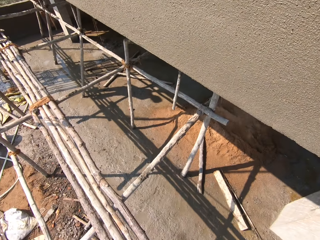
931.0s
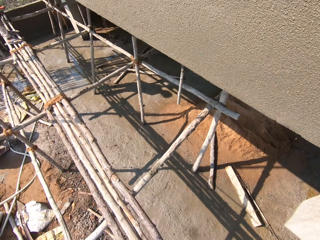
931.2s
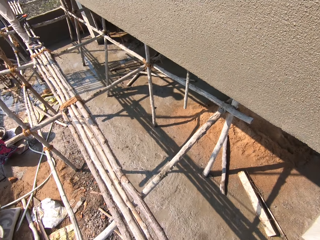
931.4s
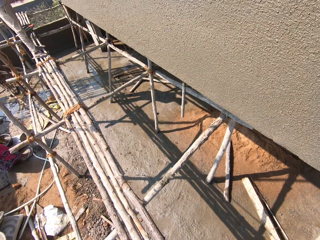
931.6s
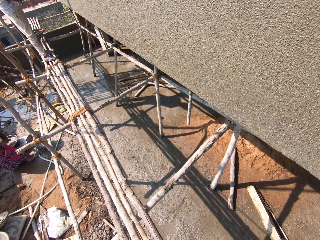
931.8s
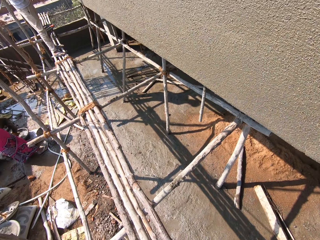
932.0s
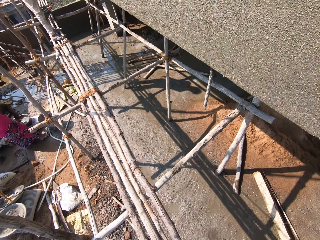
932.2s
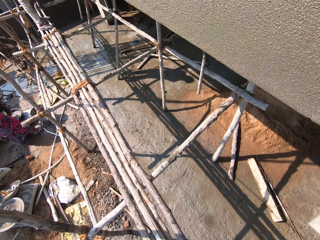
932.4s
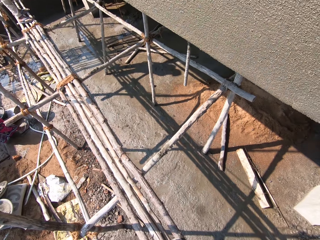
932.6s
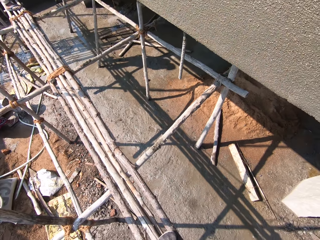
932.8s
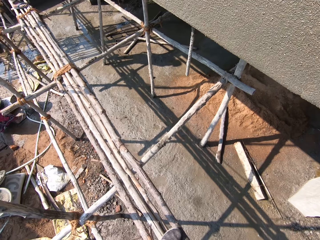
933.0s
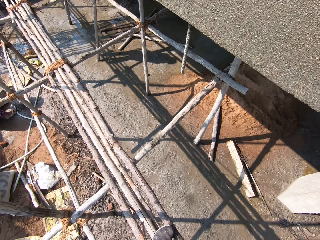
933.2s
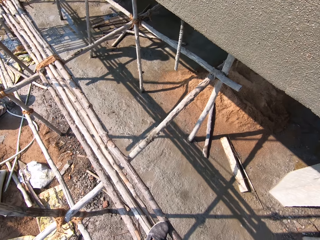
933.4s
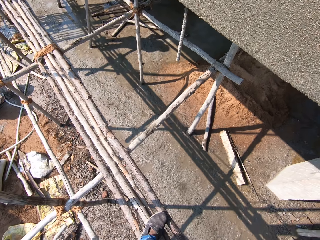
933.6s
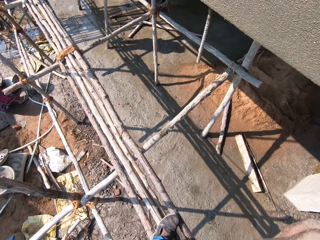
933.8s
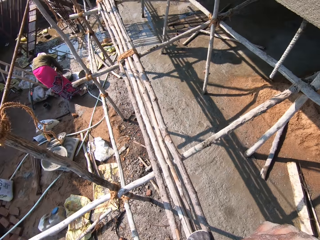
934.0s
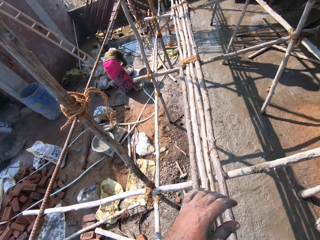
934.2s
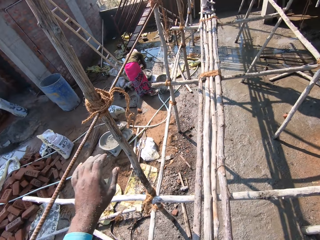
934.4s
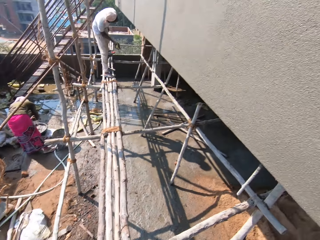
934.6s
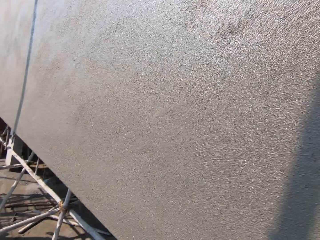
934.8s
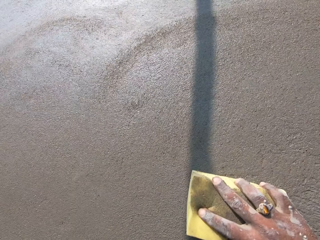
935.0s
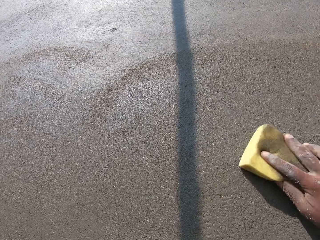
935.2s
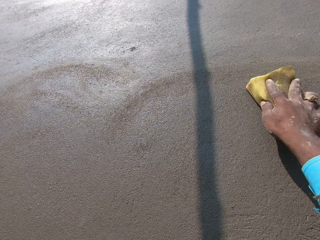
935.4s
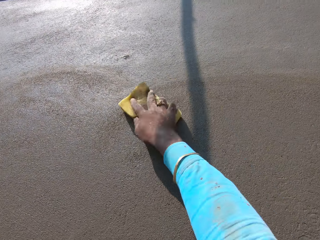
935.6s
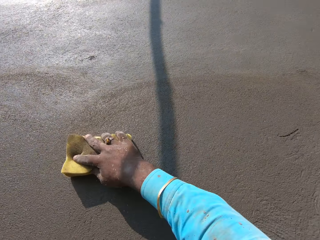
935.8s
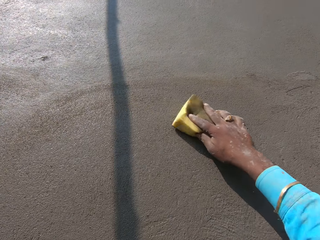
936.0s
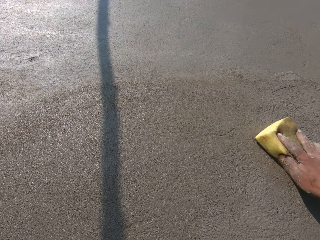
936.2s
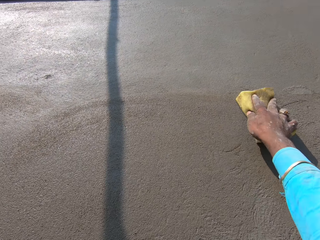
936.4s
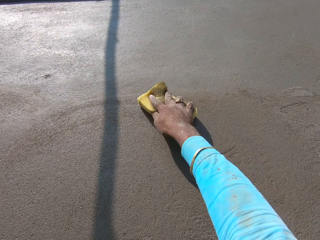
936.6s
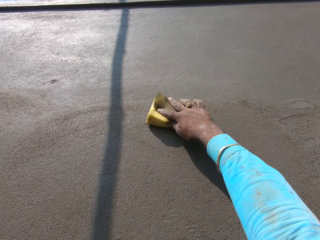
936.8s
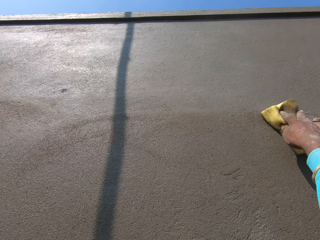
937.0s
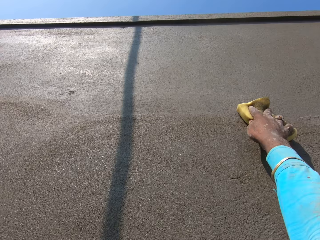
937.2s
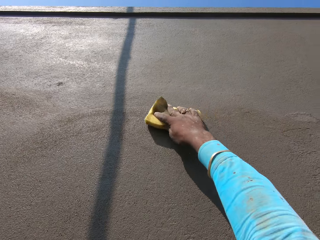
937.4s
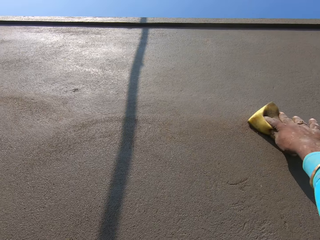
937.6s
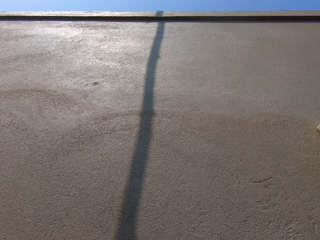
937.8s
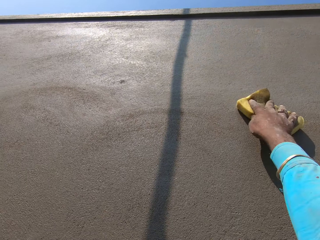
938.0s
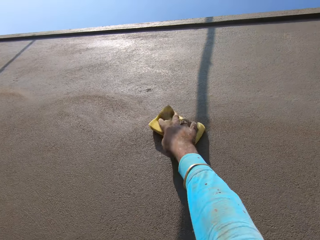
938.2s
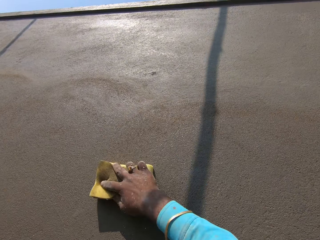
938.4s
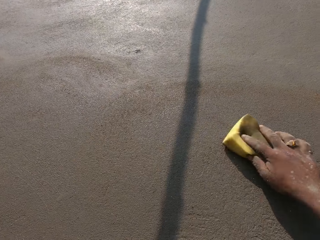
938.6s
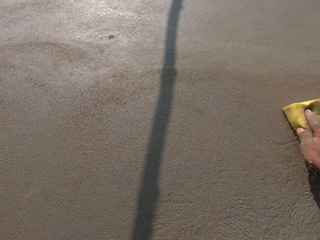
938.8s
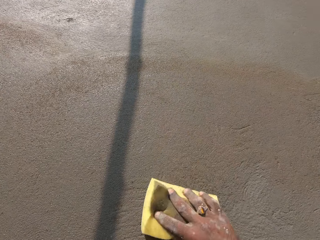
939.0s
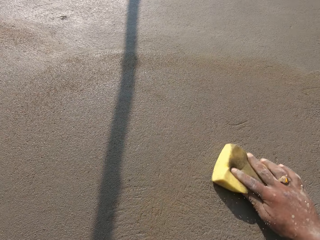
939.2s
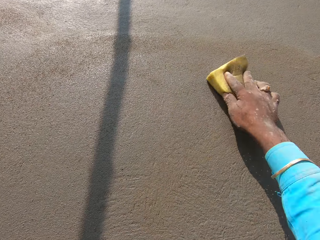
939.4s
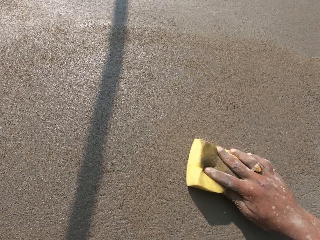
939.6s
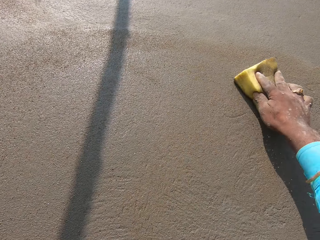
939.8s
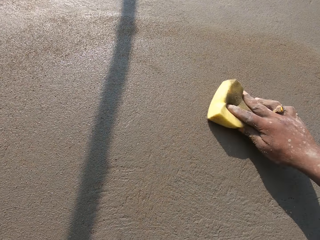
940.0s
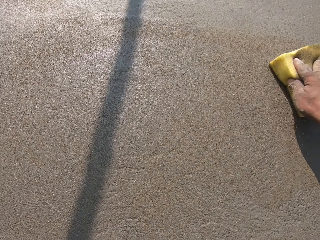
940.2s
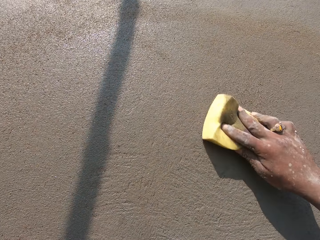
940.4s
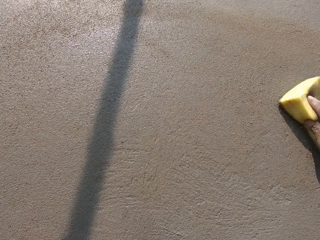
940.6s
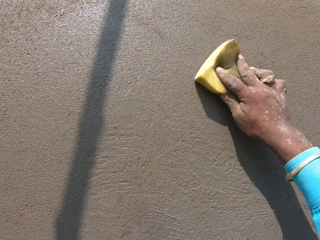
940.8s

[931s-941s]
The camera wearer looks around. They scrub a wall.

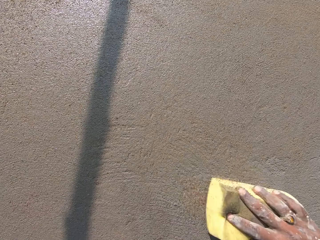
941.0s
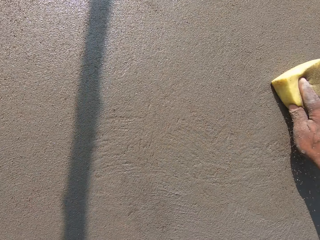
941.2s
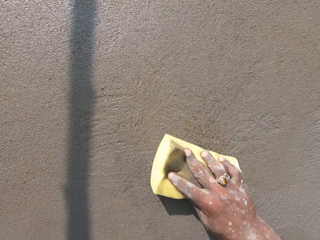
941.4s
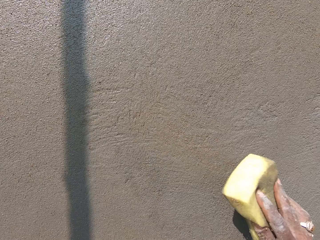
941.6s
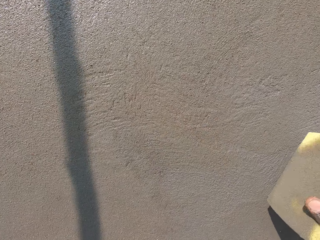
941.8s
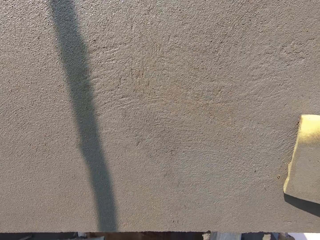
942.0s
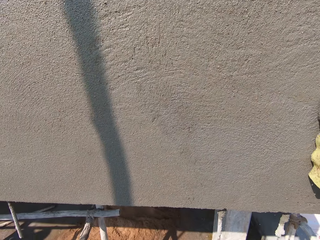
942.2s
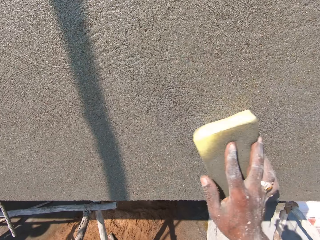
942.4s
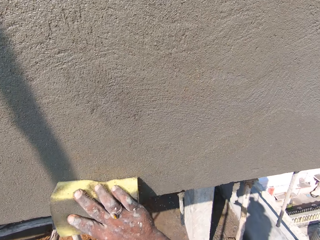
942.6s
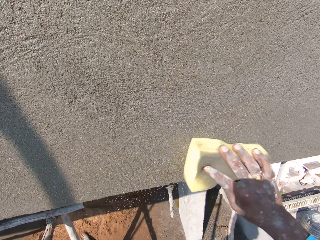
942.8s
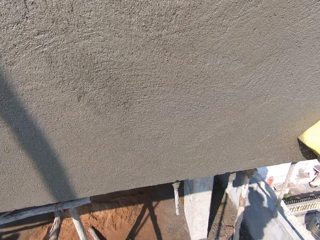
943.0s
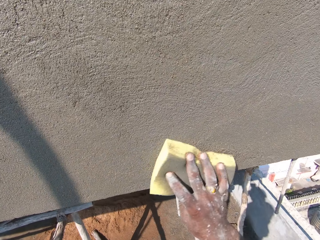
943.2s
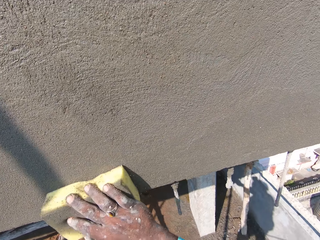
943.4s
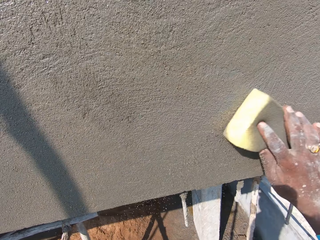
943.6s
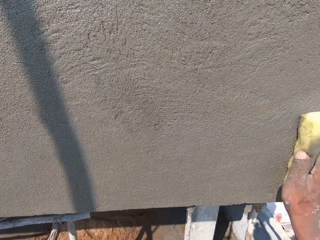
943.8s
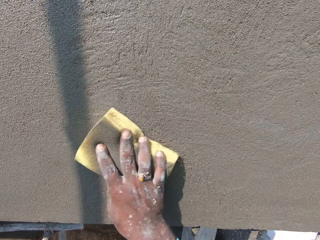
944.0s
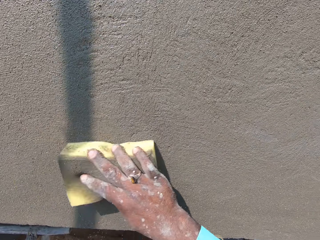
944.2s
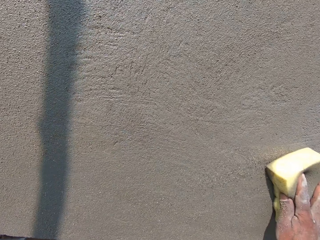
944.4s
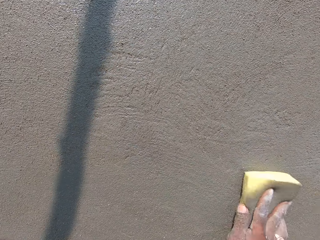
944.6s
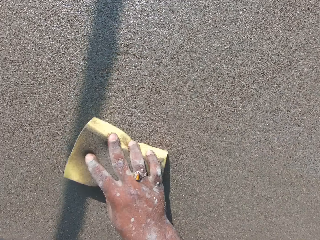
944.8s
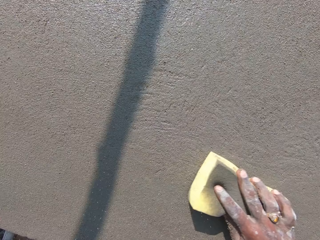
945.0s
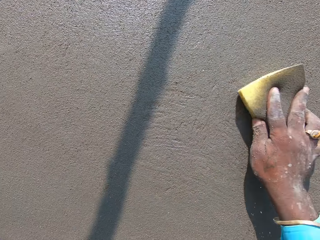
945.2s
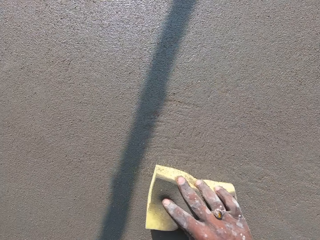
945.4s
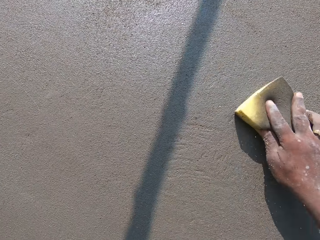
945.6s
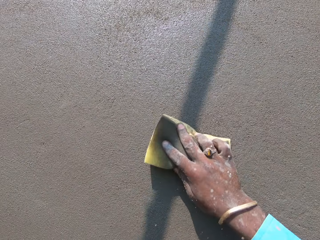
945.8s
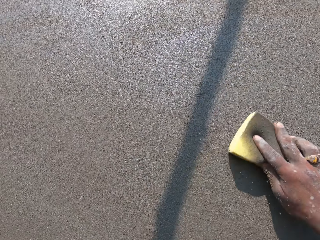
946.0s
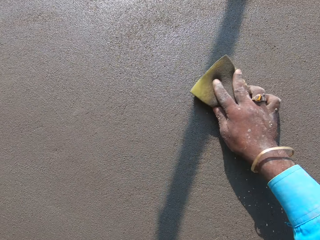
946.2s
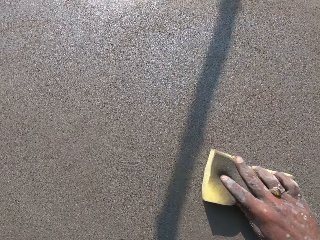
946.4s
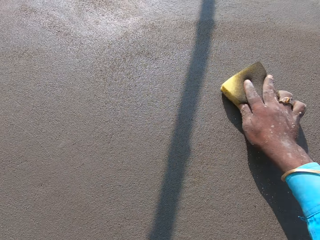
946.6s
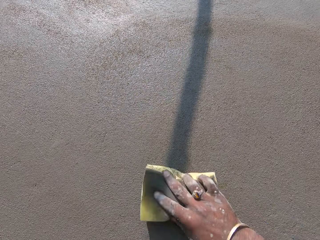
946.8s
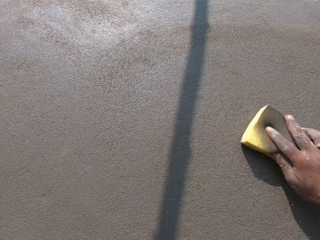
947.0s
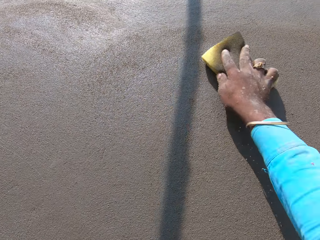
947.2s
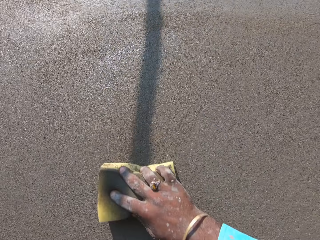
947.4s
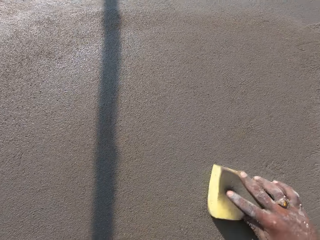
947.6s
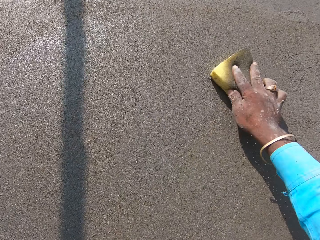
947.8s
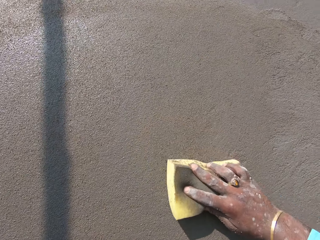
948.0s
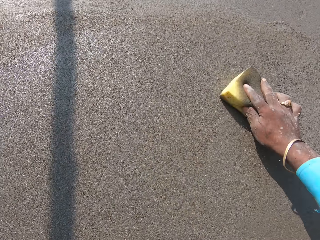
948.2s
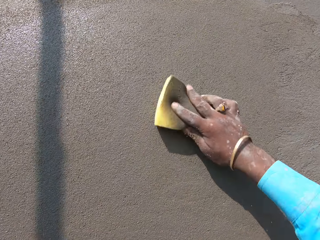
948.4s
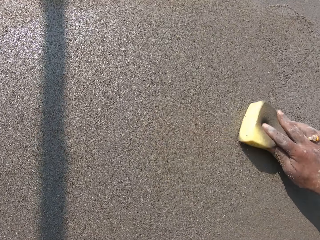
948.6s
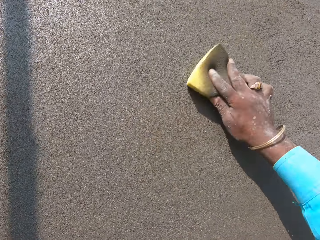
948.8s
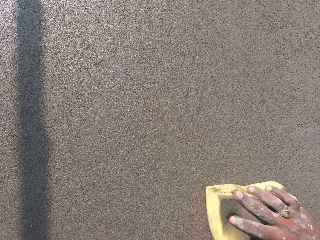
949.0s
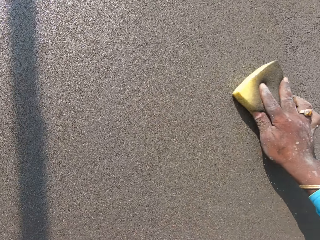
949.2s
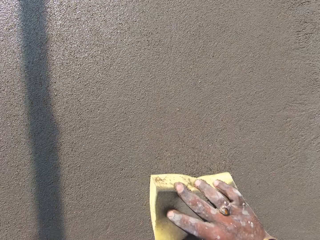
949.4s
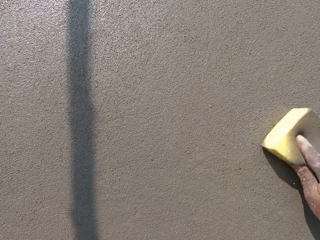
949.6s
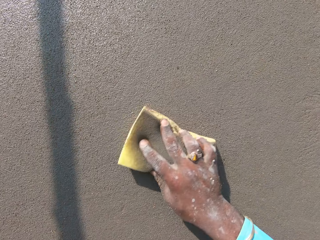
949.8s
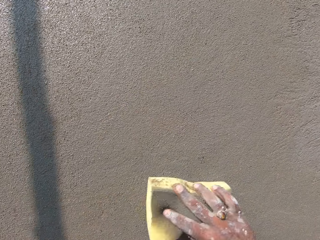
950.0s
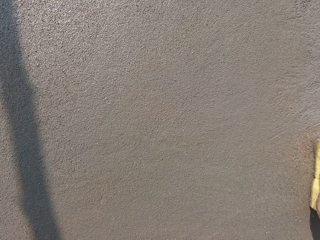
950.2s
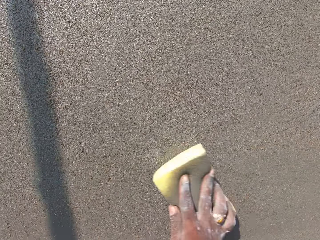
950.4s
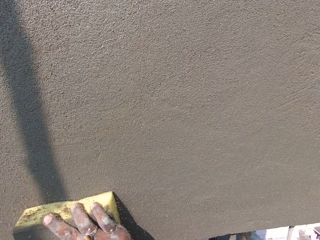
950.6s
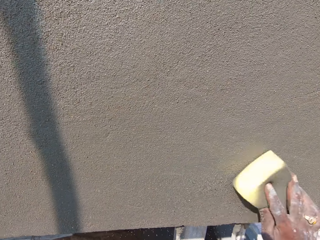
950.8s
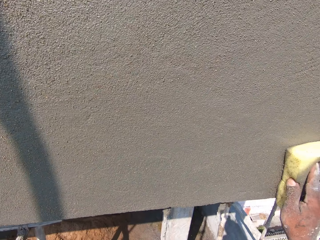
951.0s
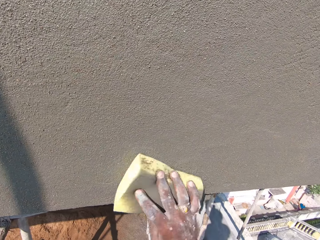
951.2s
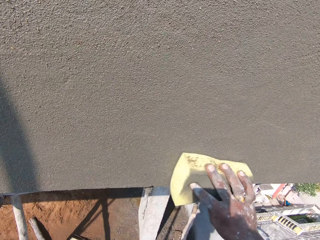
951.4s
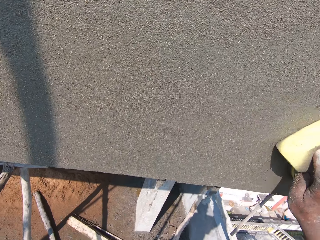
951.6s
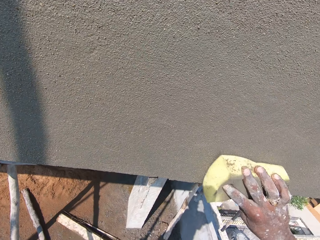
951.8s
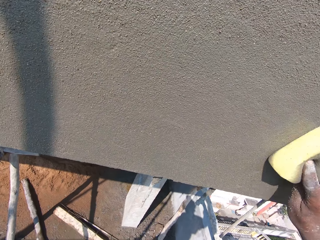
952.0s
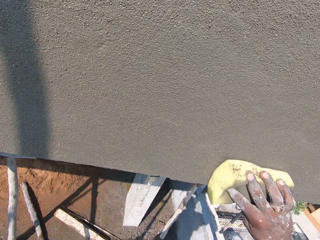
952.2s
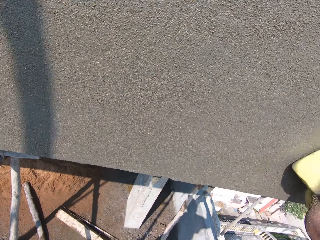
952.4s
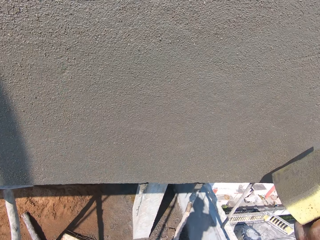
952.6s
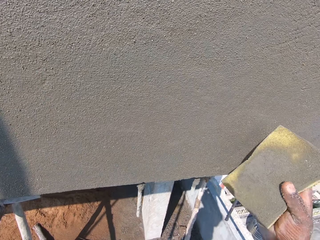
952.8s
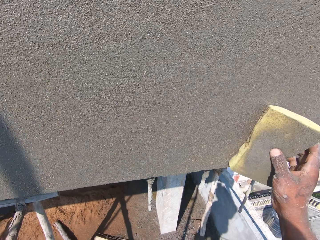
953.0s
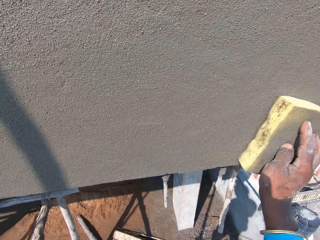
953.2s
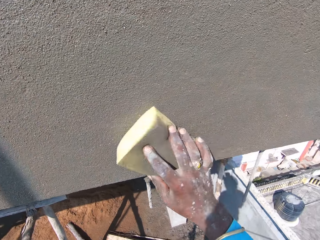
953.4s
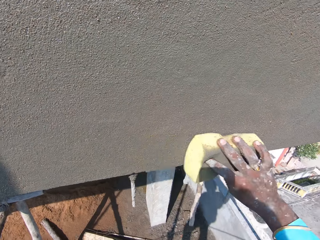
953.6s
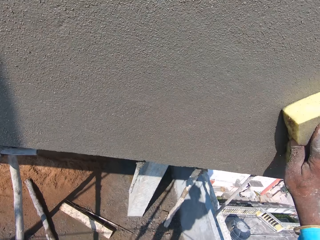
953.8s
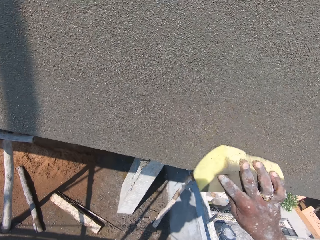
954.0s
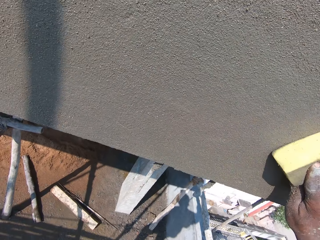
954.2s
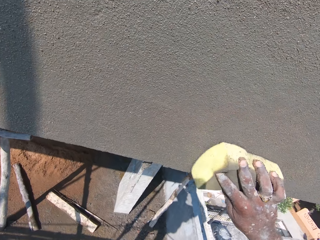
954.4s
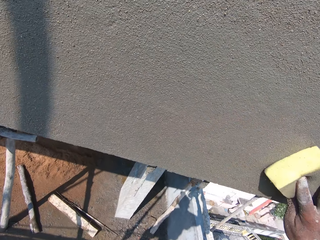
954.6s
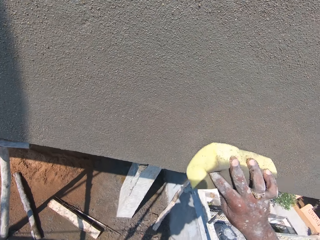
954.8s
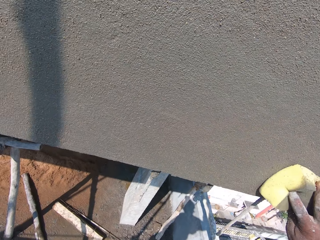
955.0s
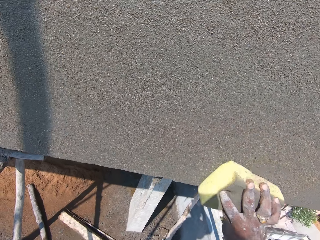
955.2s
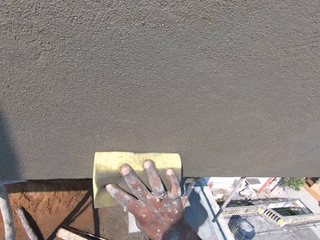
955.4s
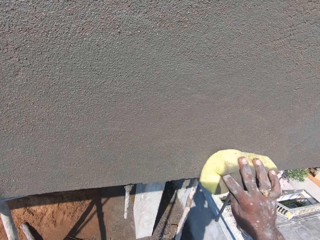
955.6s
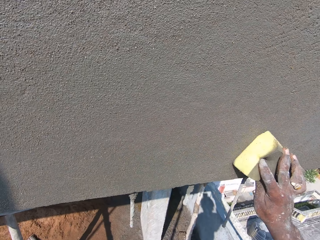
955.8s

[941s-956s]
The camera wearer turns the sponge. They smoothen the wall. They scrub the wall. They turn the sponge. They smoothen the wall. They scrub the wall.
